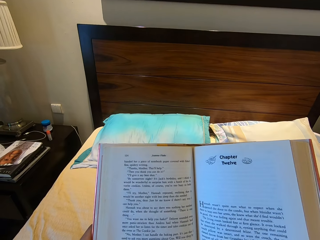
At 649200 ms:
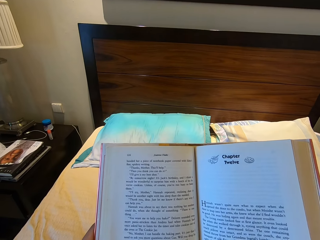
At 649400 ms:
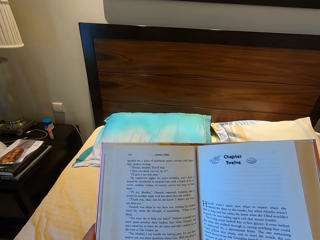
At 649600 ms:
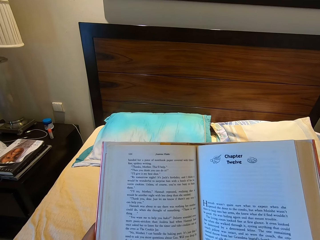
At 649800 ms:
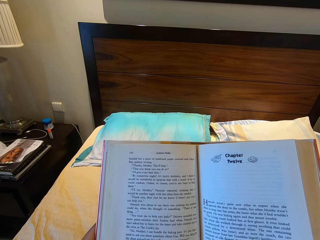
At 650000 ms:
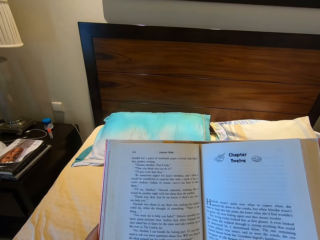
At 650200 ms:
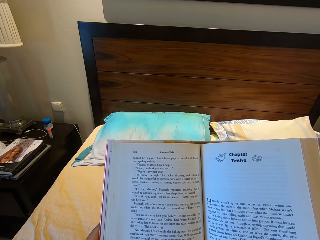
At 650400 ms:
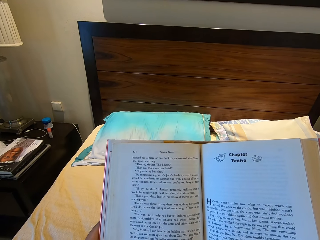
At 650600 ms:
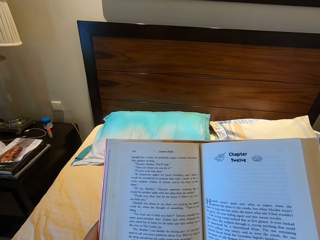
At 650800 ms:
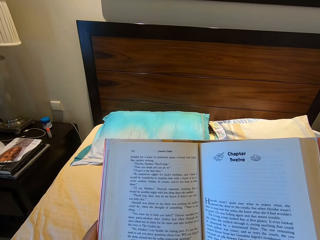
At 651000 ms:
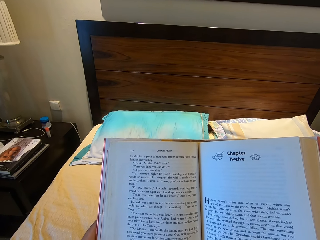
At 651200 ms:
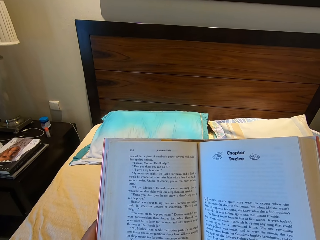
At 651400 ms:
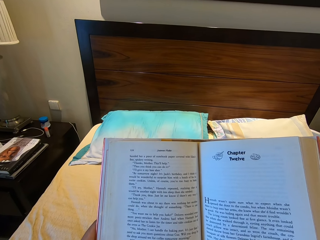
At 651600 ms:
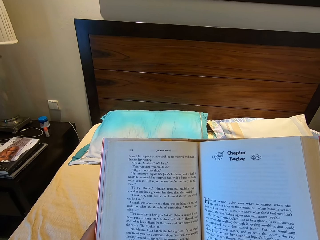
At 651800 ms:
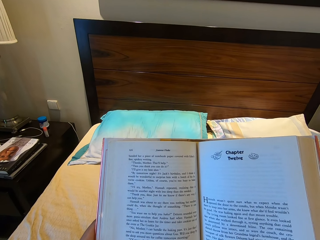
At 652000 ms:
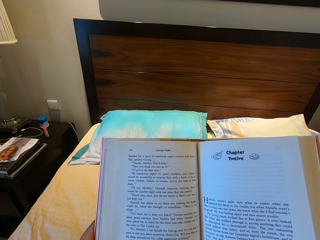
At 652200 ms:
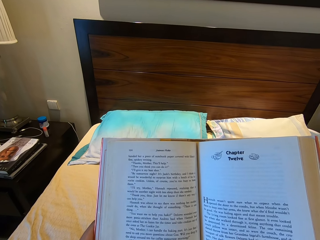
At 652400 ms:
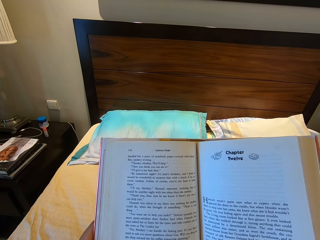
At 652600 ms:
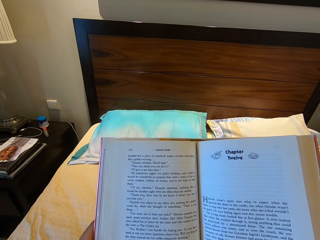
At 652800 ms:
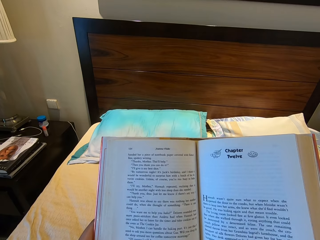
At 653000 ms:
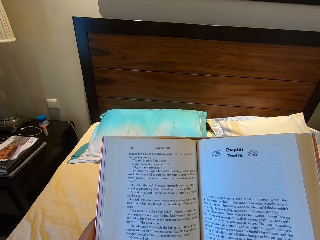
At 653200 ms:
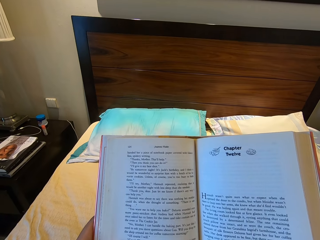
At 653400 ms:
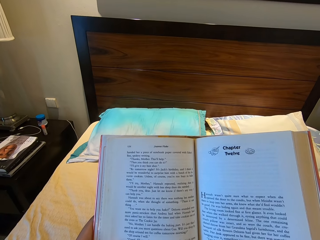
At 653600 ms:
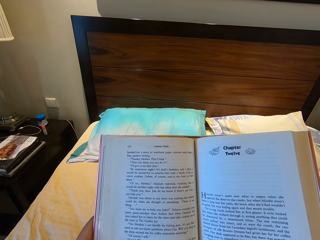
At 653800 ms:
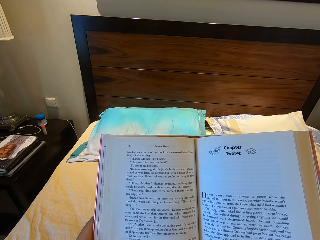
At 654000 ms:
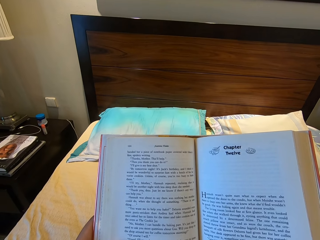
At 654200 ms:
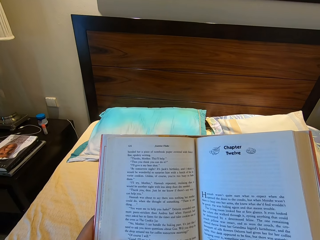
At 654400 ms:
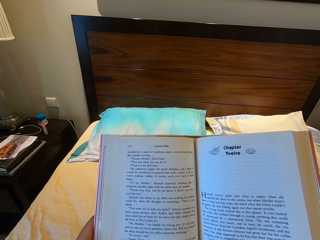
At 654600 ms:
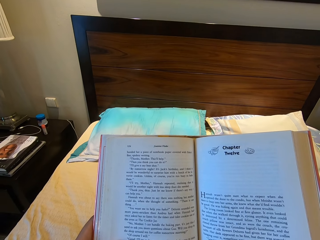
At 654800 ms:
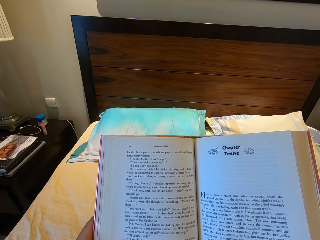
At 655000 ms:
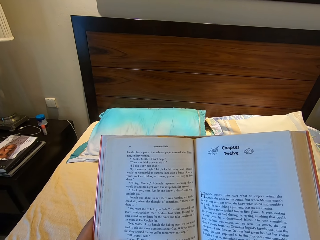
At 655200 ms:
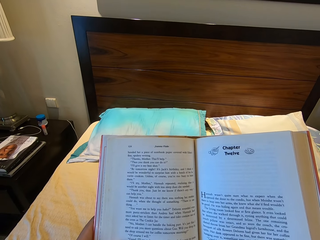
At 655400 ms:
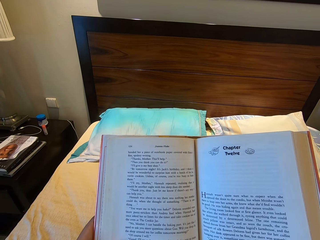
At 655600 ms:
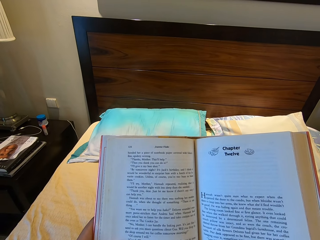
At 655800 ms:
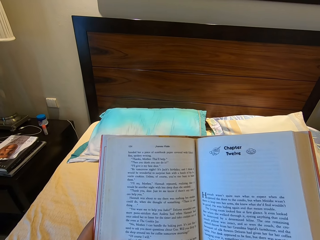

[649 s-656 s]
The camera wearer reads the book.

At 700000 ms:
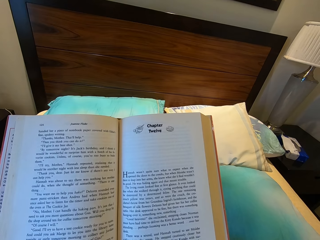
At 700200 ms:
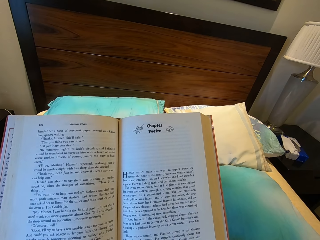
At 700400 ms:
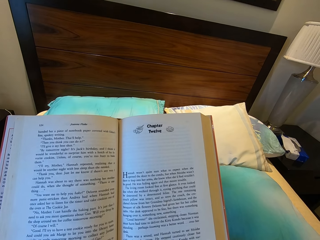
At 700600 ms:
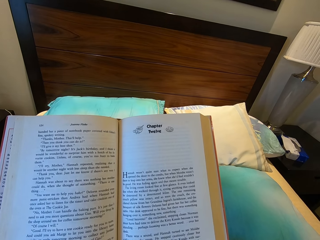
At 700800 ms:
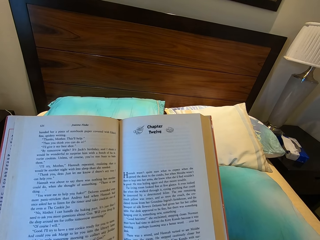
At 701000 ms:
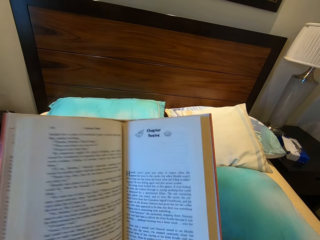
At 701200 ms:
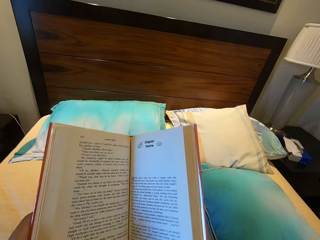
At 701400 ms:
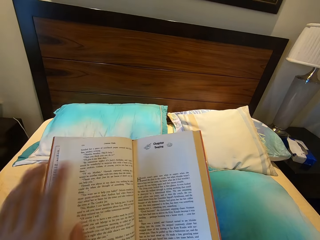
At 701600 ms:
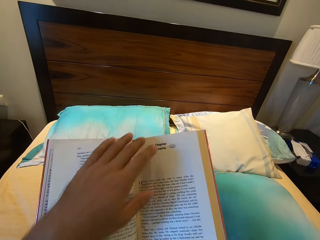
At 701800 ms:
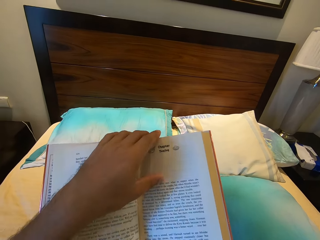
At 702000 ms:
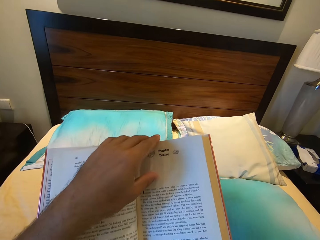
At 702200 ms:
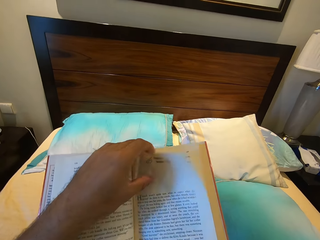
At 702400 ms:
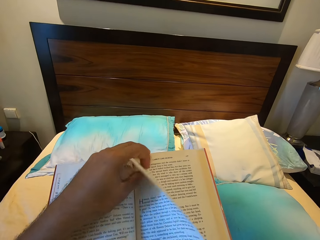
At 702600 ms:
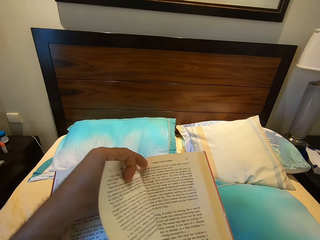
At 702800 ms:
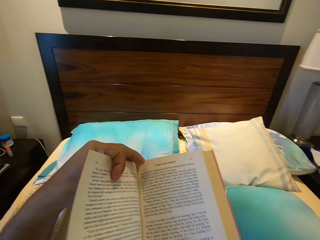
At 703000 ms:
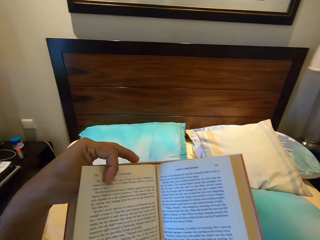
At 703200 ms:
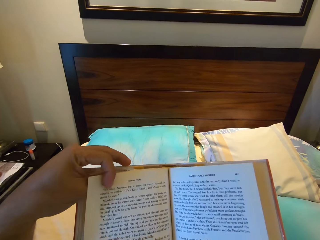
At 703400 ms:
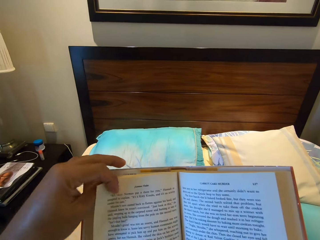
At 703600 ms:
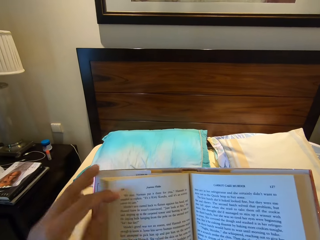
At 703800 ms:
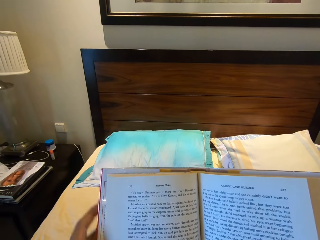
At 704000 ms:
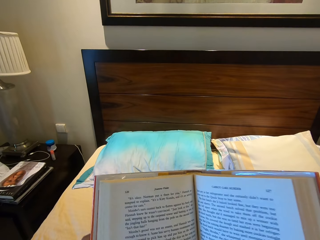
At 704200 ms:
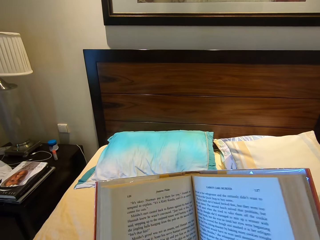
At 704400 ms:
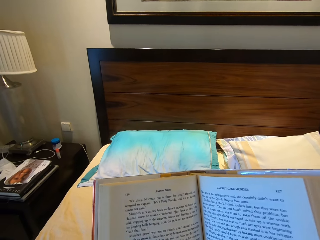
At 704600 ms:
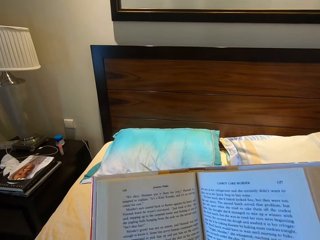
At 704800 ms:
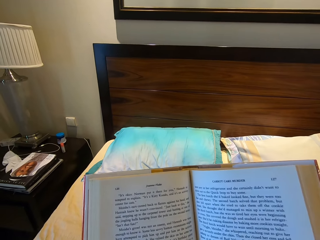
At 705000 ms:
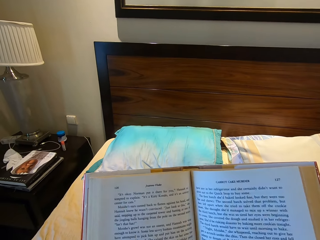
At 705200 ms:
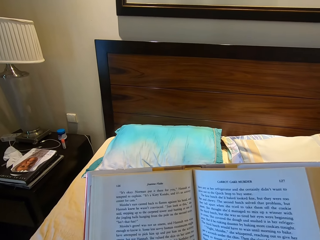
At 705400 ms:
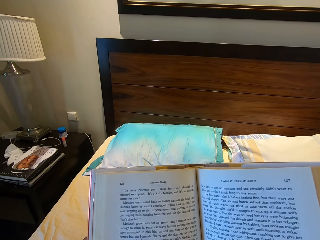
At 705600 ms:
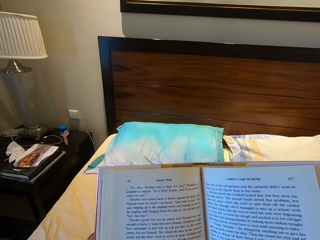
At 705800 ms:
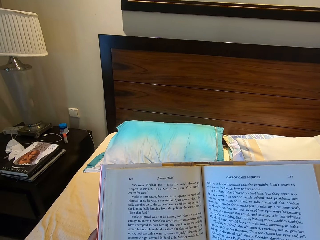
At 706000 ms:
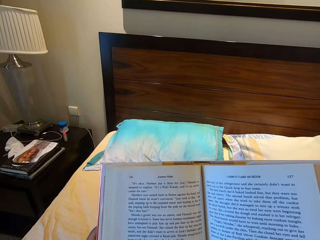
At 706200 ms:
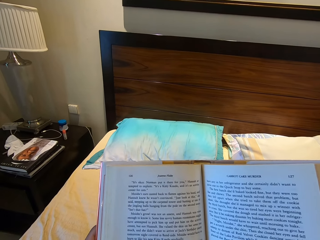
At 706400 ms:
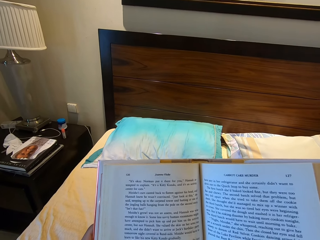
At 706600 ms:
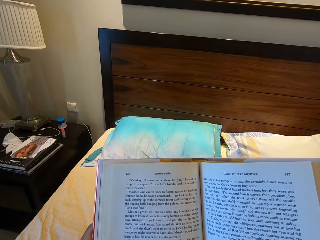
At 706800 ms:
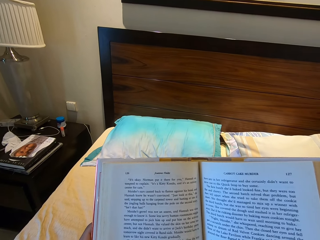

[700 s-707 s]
The camera wearer puts the left hand on the top side of the book. They flip another page of the book with the left hand. They look at the book.
